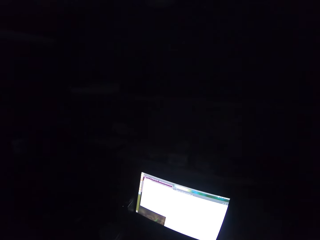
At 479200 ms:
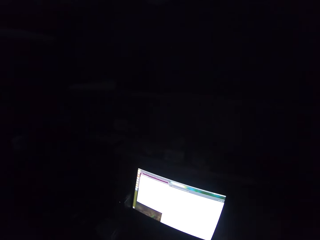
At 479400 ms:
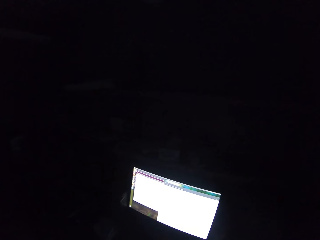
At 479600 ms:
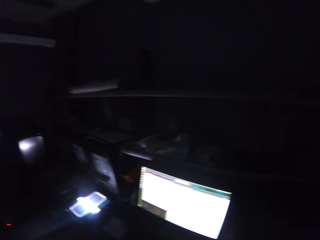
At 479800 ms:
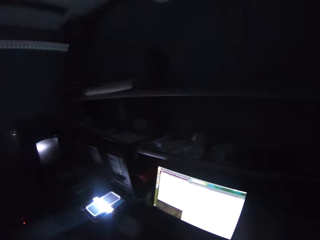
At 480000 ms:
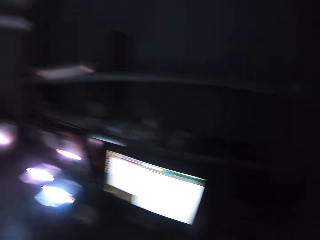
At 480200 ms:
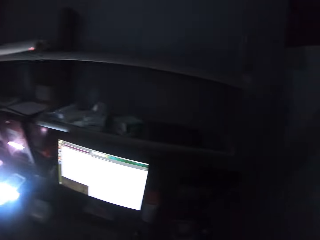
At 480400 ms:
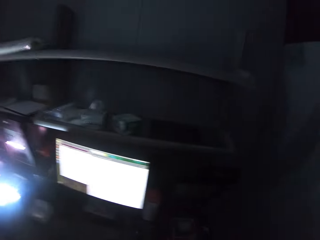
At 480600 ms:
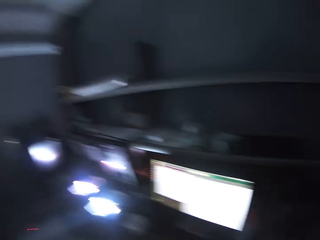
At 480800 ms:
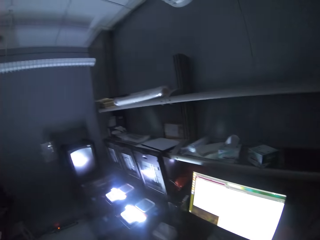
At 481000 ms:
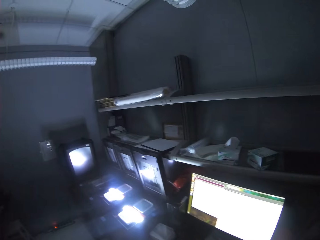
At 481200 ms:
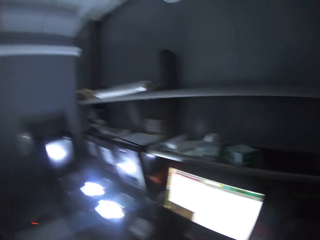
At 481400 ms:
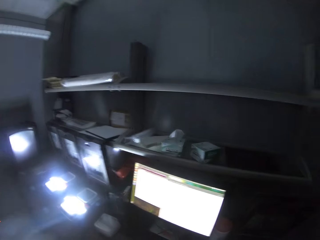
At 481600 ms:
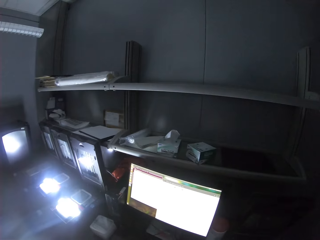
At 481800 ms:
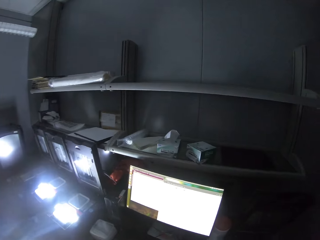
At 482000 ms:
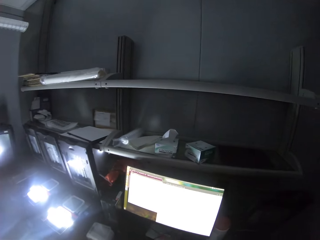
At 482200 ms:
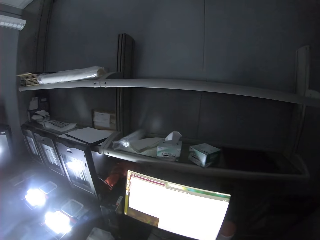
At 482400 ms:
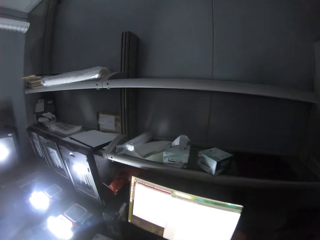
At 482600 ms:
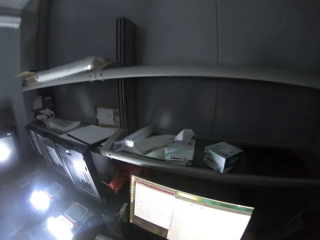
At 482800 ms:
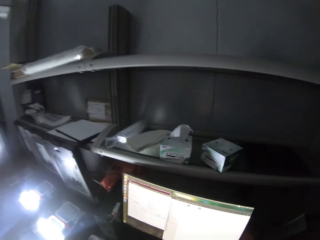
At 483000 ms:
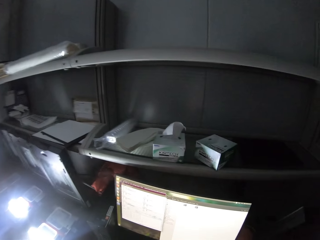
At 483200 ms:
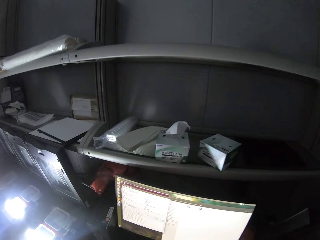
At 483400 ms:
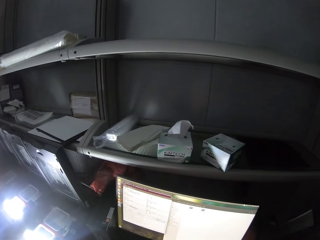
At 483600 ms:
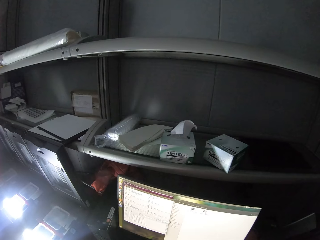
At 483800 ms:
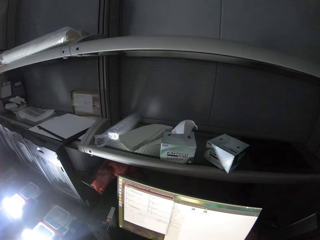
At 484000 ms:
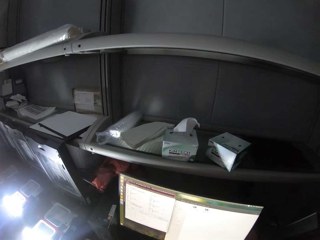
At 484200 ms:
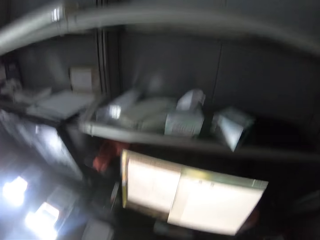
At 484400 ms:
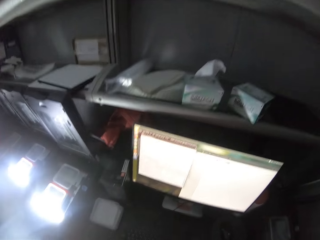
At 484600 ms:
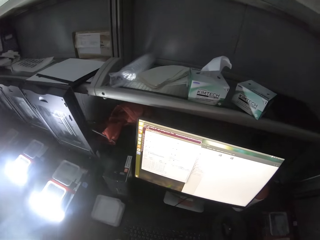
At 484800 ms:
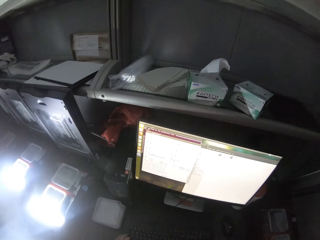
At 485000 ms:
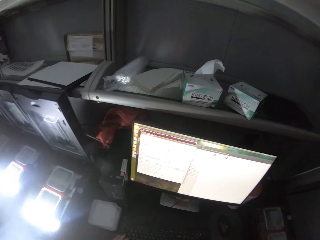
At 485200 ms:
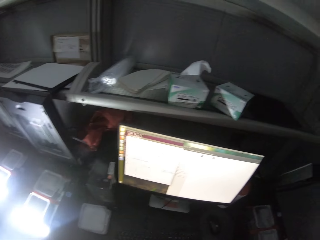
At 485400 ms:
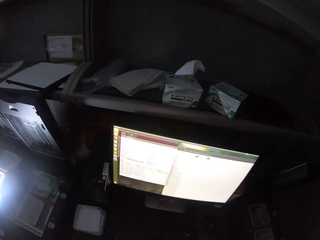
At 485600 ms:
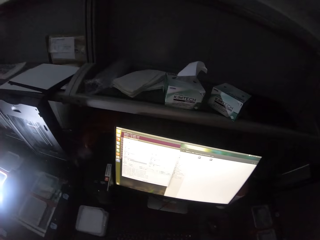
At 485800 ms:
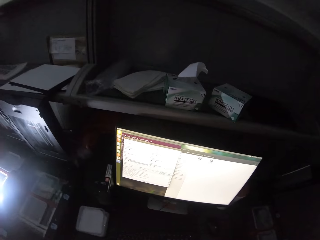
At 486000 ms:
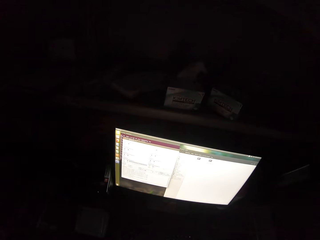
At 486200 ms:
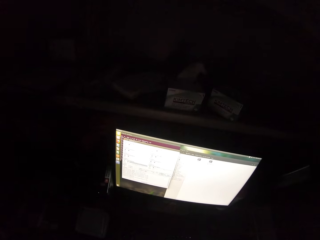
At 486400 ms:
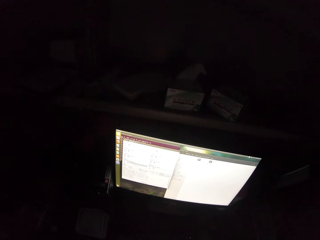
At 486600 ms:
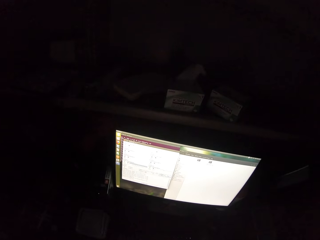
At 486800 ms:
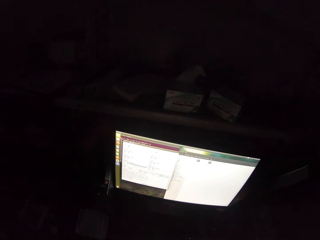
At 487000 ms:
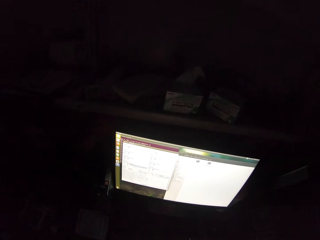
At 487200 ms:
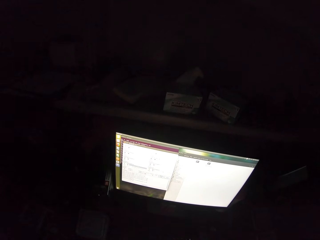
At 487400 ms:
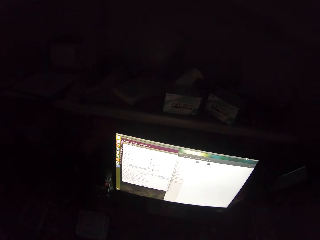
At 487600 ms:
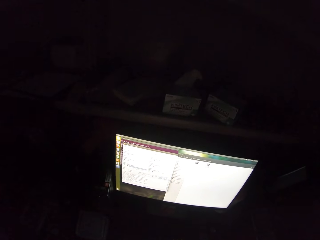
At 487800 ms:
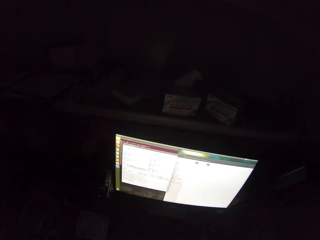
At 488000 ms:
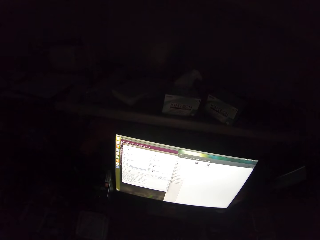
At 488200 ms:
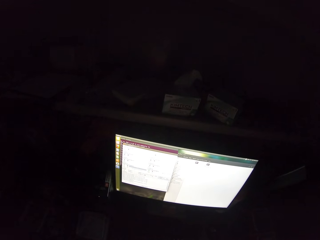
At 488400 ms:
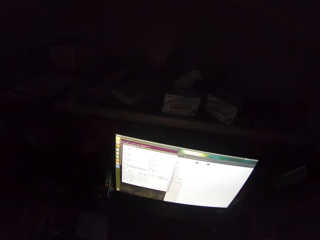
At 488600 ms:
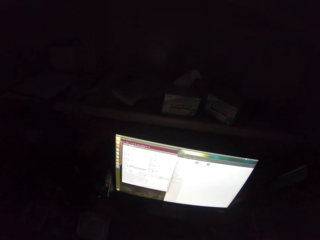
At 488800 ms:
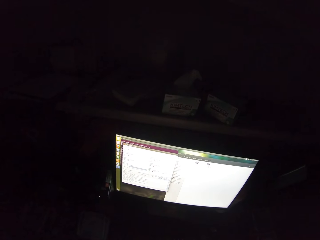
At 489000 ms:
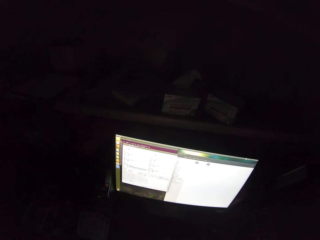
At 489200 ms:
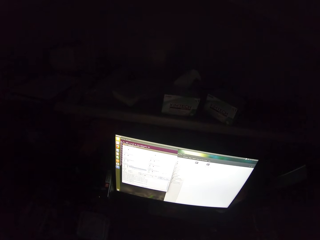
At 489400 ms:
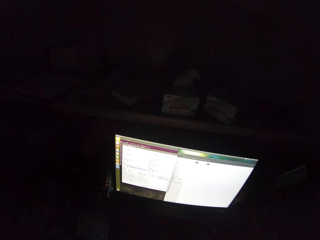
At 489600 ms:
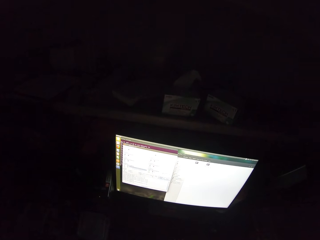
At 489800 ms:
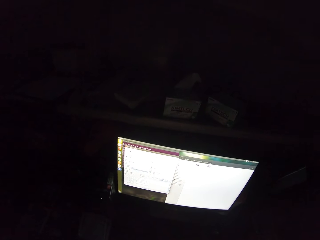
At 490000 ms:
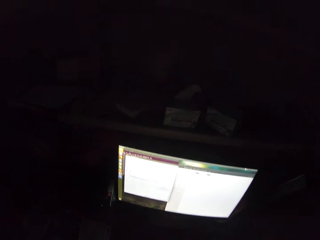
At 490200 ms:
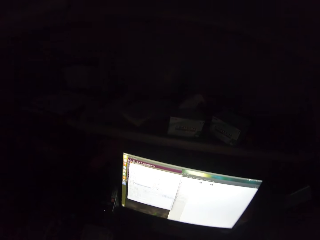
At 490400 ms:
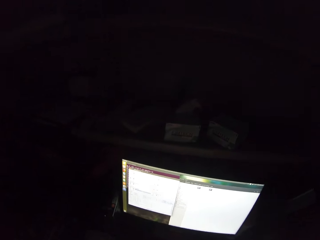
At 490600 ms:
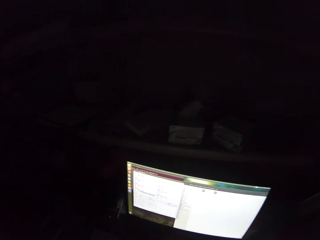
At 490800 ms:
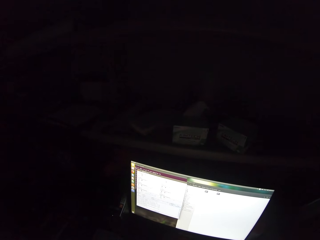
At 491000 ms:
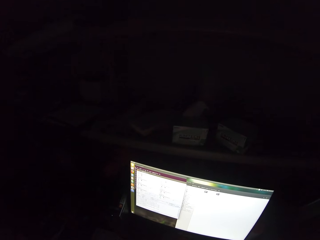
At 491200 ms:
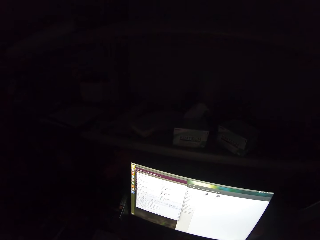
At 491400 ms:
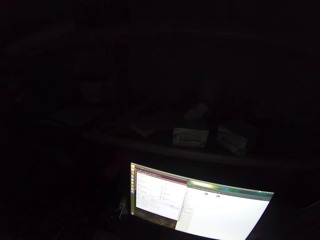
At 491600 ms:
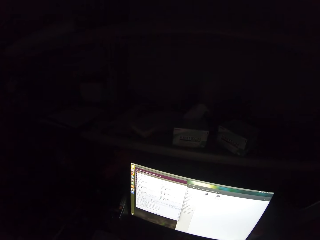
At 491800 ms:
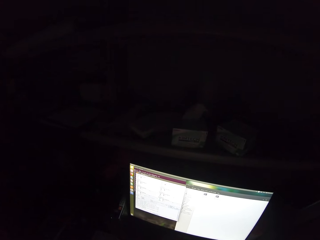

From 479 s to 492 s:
The camera wearer looks at the copy machines. They use the computer and stare at the computer.

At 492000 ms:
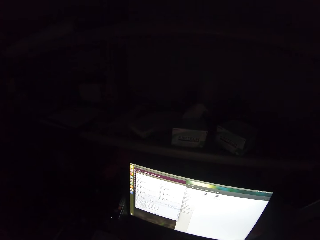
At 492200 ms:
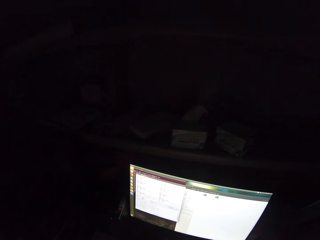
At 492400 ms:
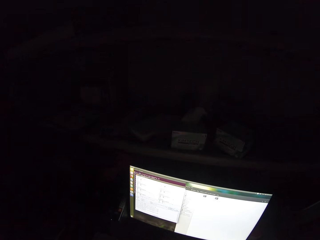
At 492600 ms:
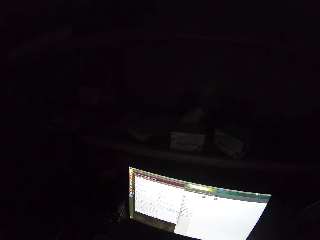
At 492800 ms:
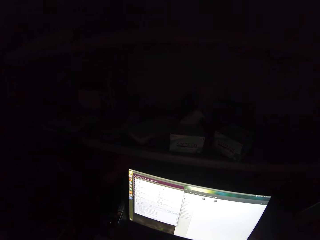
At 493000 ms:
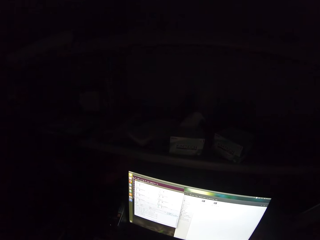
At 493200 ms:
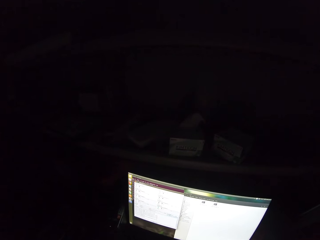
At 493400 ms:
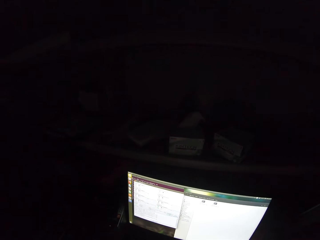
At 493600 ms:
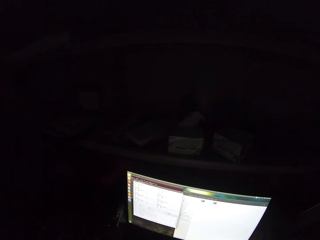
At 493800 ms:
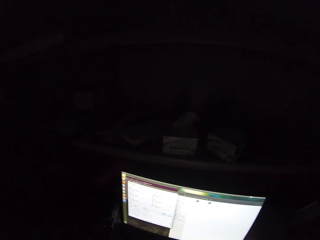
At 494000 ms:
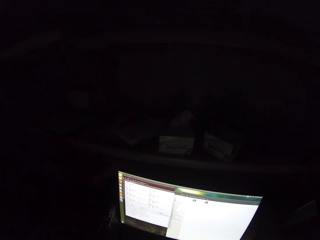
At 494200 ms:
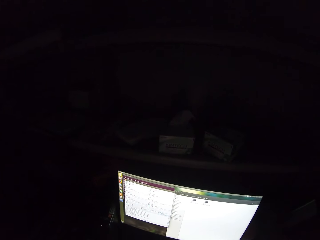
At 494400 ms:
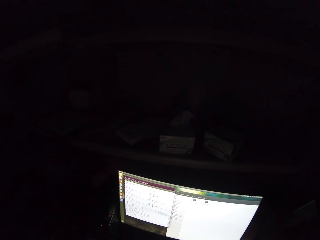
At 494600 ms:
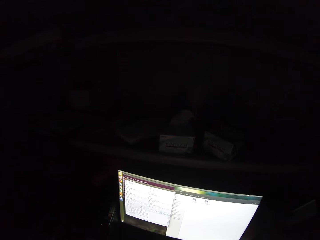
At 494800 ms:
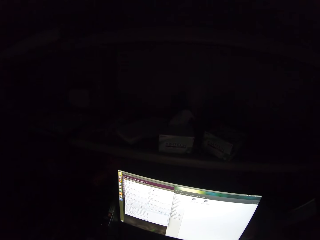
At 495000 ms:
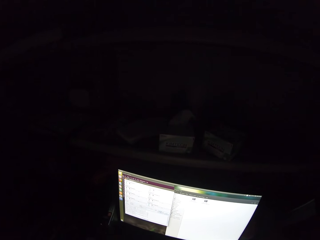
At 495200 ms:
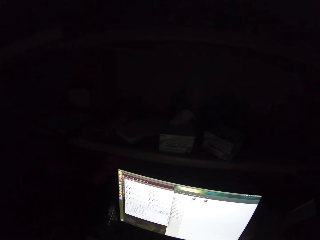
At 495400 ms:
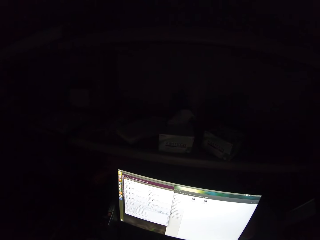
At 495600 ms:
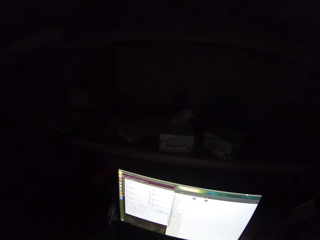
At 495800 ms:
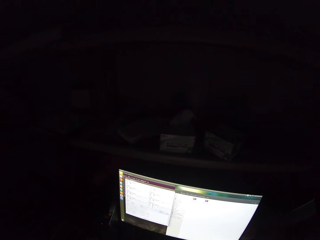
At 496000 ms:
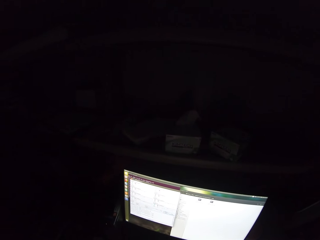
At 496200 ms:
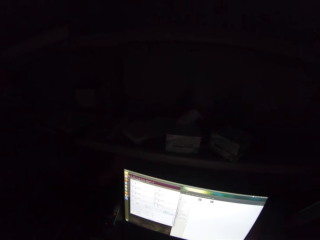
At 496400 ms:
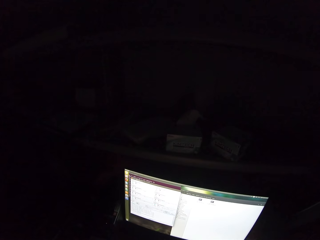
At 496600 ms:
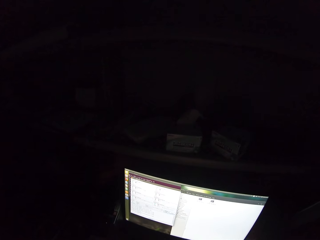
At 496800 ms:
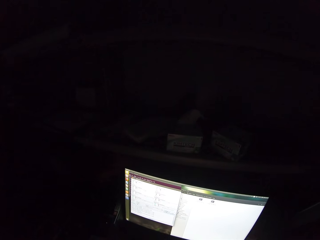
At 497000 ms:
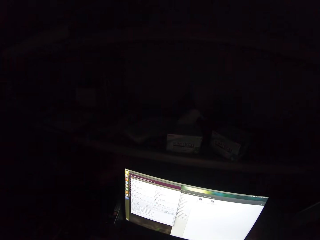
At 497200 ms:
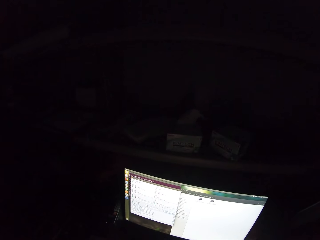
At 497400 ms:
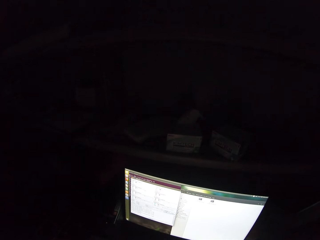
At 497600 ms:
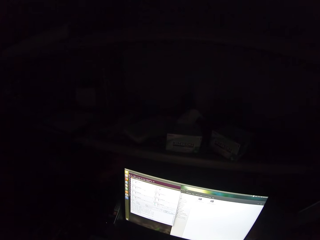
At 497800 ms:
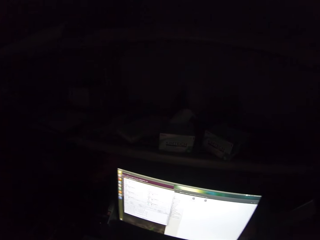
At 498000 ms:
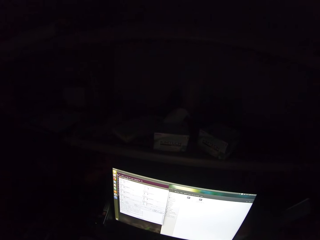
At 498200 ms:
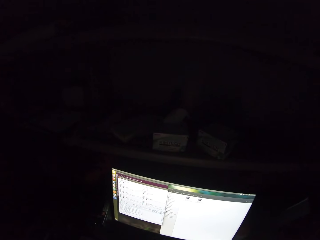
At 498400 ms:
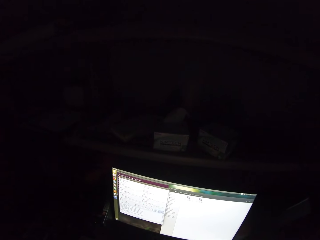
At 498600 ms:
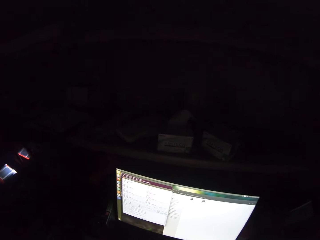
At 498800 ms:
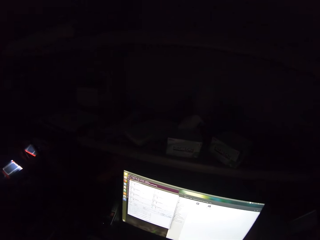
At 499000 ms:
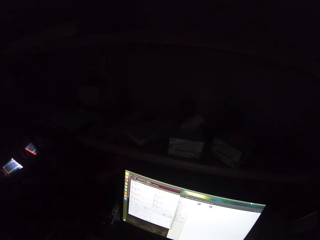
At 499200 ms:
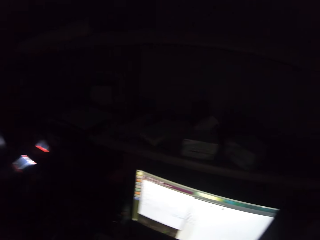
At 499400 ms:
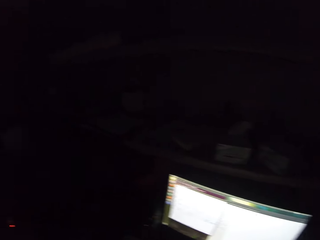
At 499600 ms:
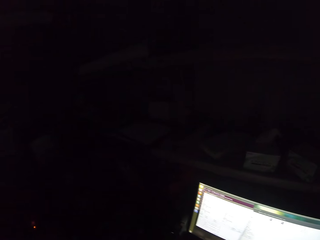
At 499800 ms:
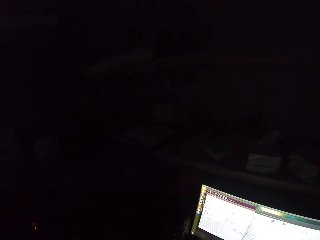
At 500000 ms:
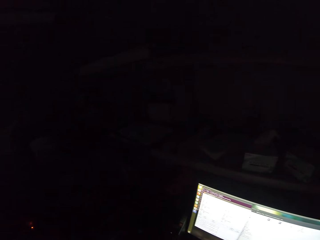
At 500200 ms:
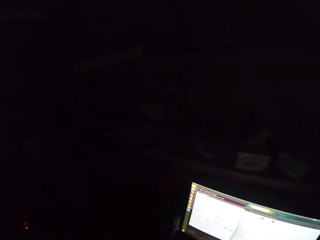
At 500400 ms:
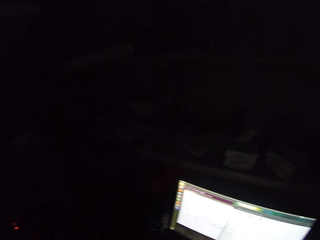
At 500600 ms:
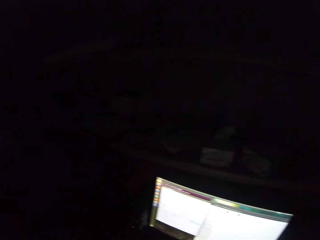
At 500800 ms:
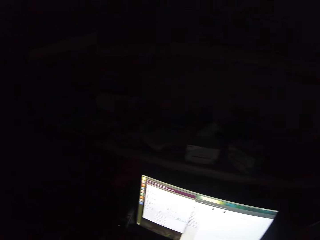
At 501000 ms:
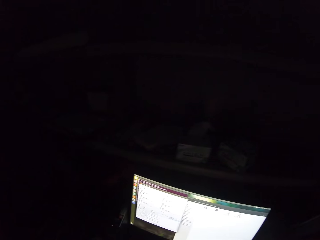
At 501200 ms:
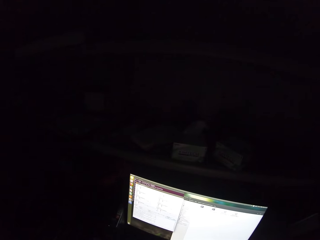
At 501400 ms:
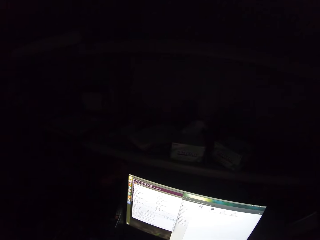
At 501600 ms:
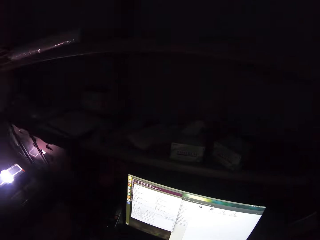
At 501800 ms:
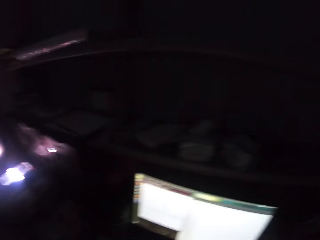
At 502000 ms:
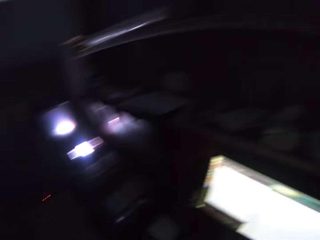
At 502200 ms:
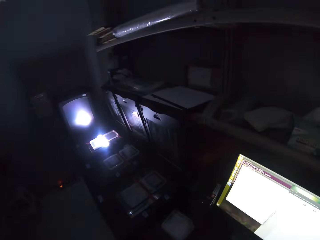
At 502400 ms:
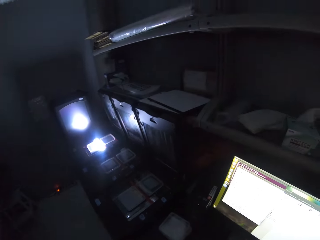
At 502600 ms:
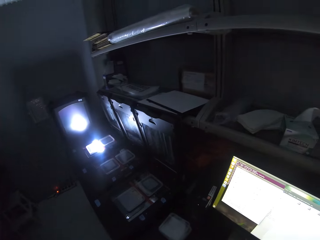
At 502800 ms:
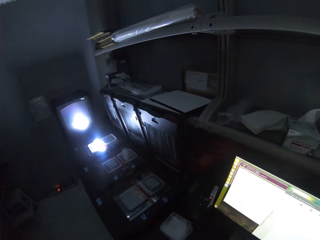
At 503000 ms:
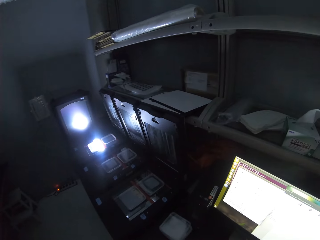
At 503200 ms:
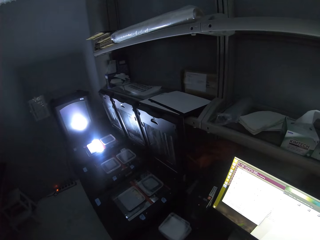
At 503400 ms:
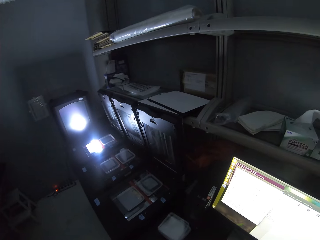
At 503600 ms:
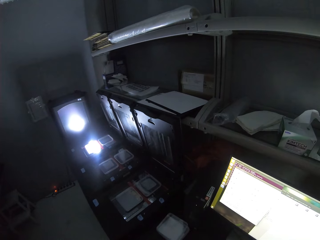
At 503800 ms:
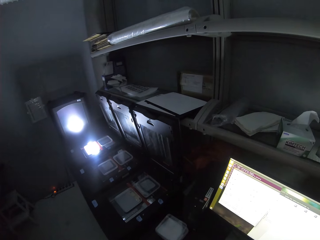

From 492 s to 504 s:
The camera wearer looks around. They look at the copy machine.
